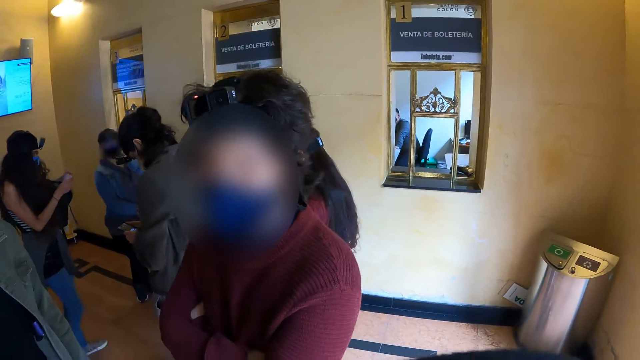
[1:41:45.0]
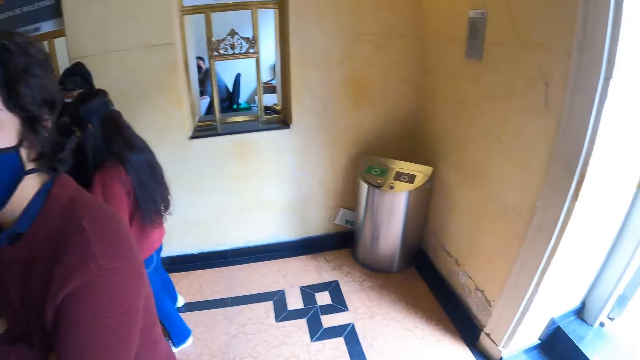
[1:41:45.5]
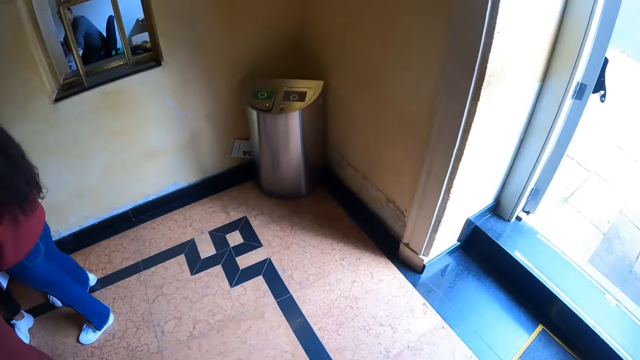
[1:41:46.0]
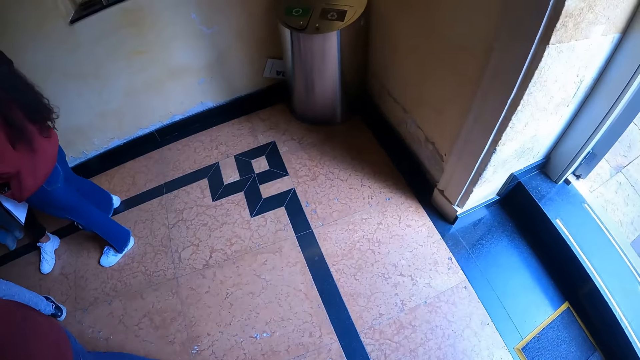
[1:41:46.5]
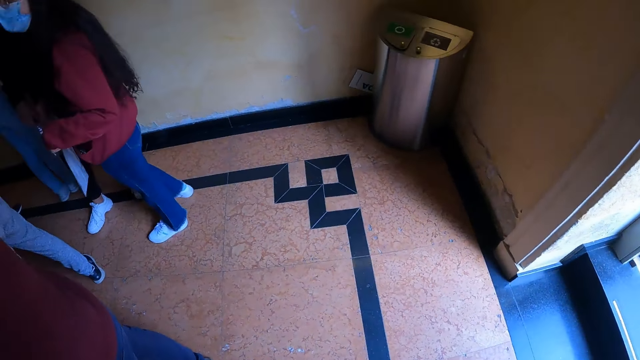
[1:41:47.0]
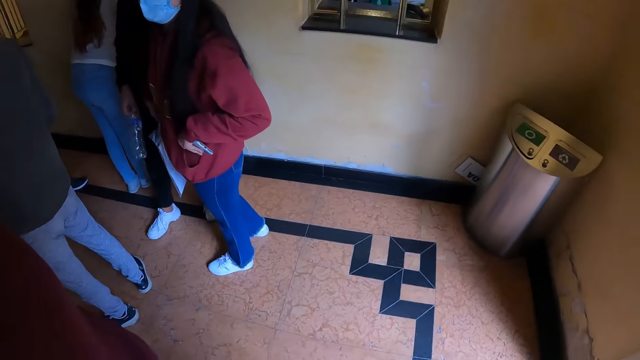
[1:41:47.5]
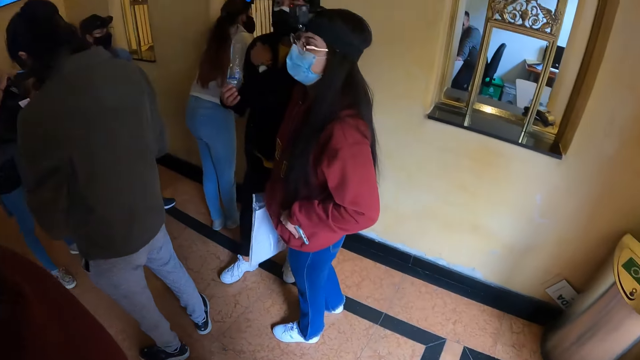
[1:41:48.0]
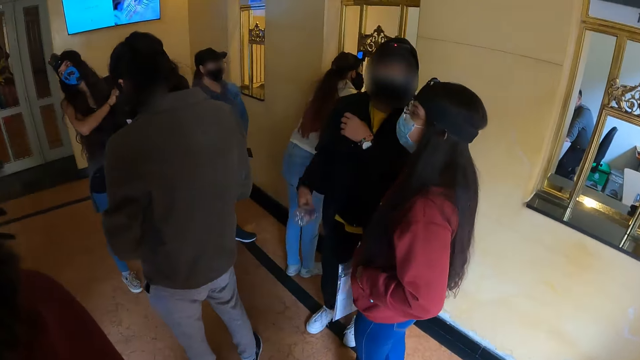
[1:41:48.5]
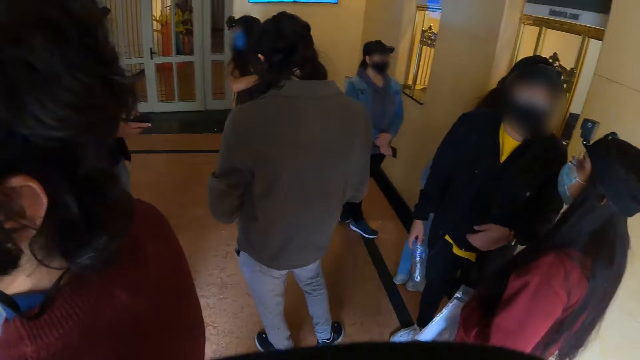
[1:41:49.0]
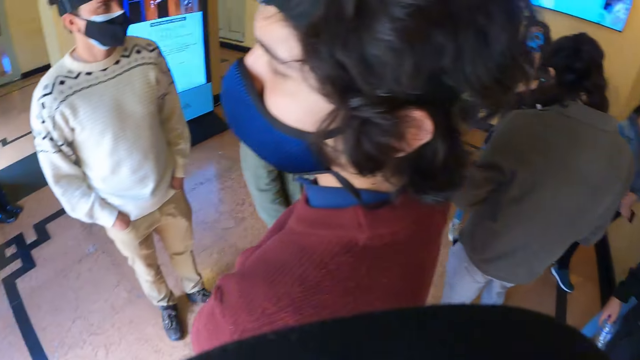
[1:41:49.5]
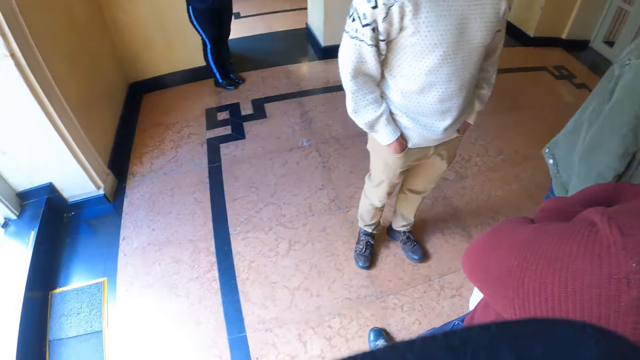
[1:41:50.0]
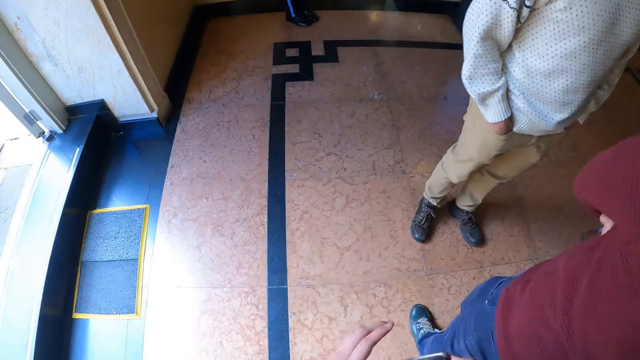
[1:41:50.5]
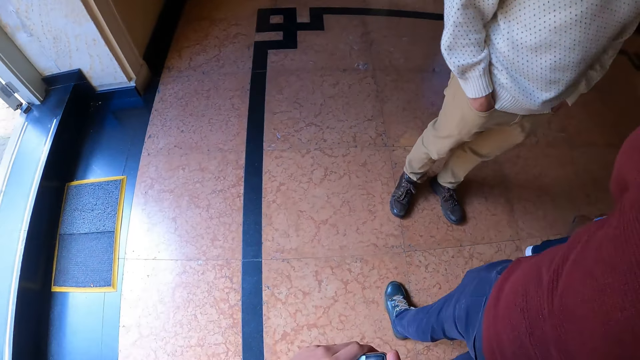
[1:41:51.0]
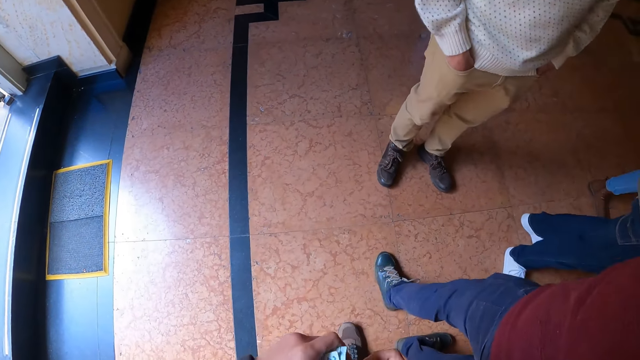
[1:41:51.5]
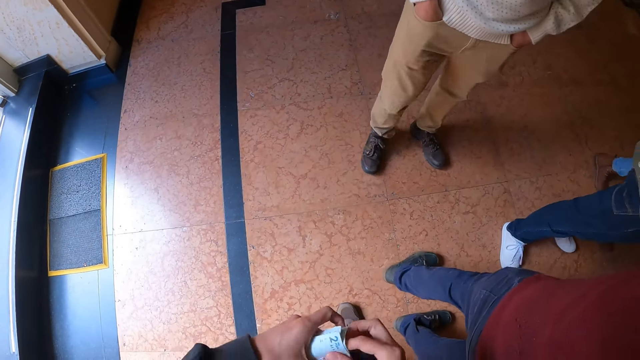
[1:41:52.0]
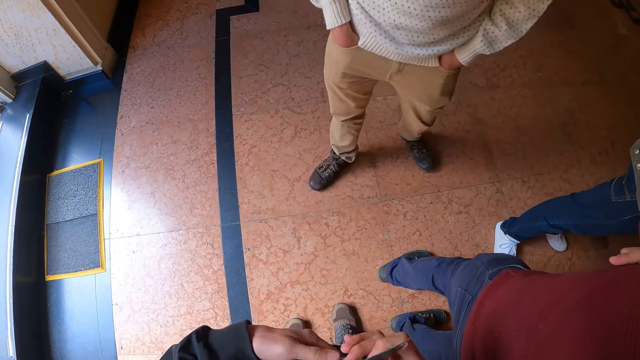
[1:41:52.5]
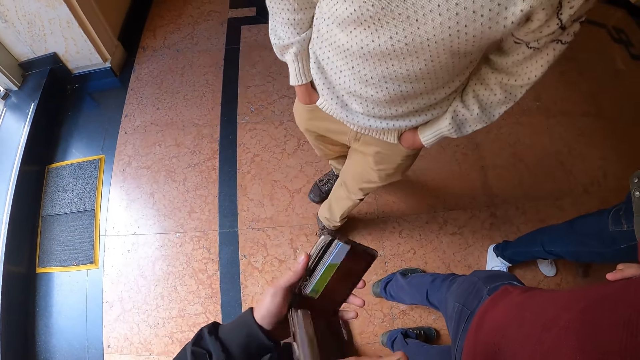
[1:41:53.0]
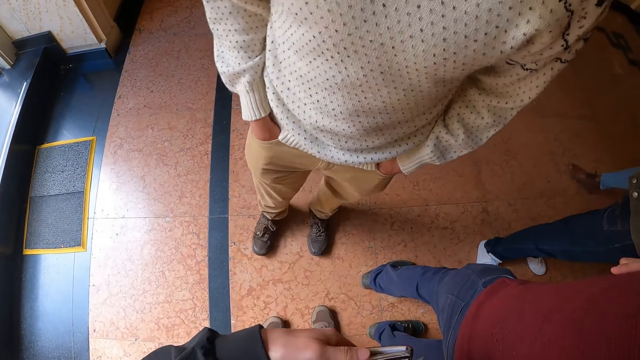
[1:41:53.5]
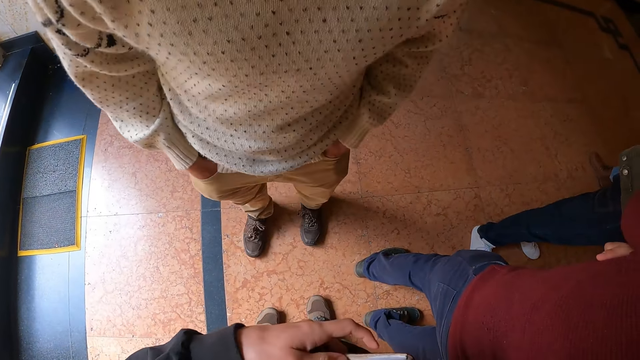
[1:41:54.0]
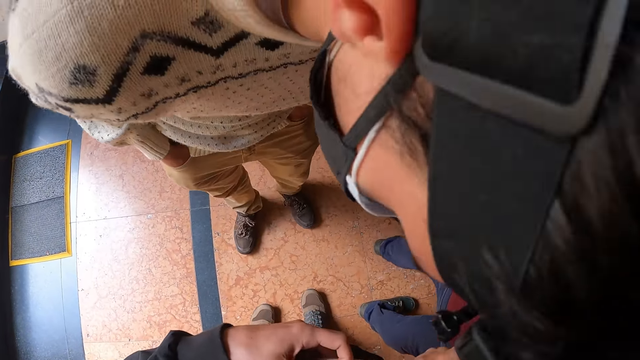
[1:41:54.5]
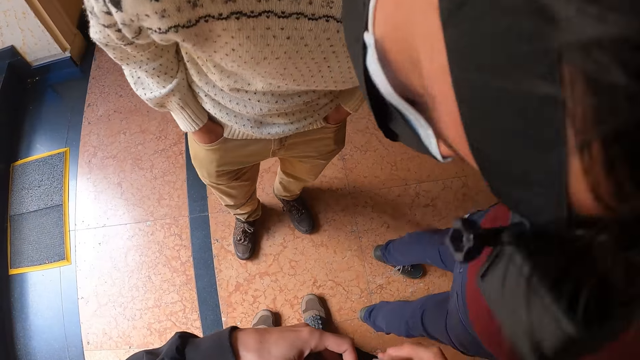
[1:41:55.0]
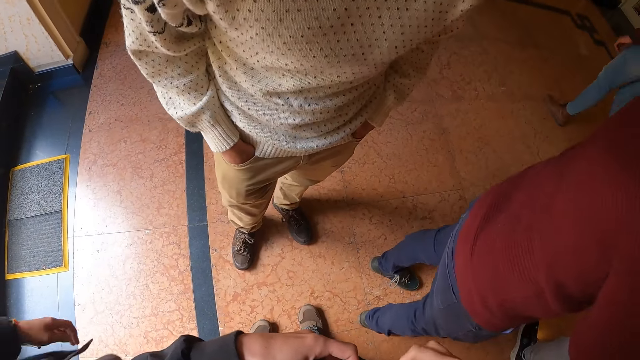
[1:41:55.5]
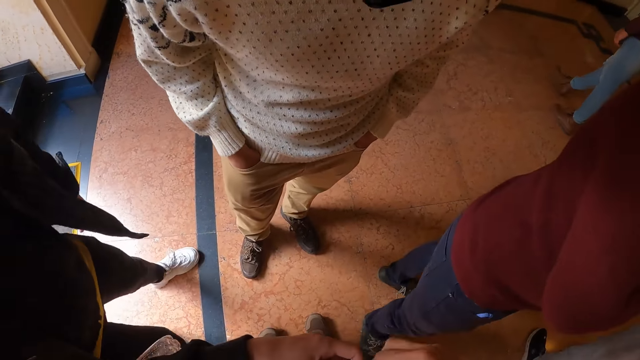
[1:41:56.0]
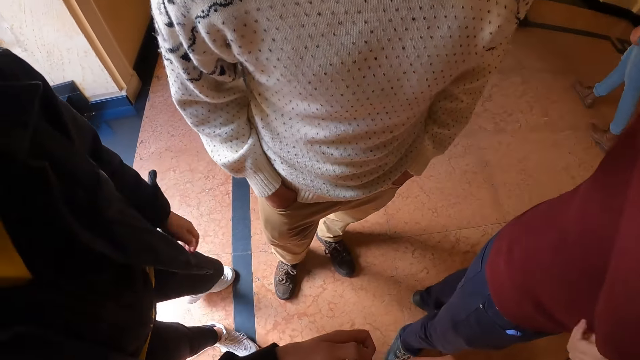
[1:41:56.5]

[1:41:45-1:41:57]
The camera wearer walks ahead. They look around. They count the money. They hold the money with both hands. They hold the wallet with both hands. They put the money in the wallet. They look at the floor.

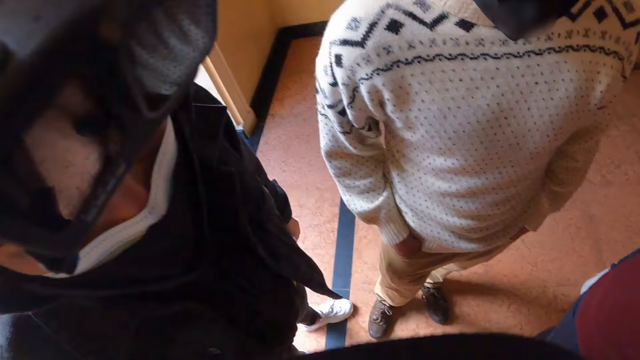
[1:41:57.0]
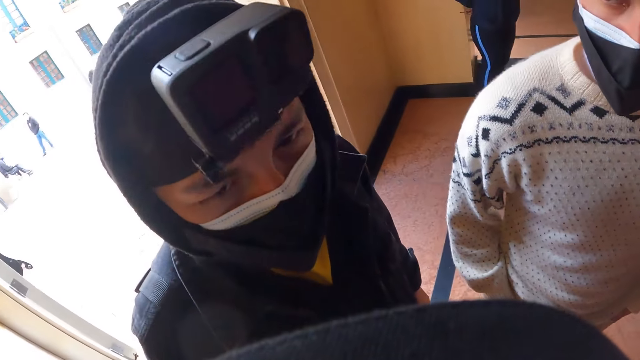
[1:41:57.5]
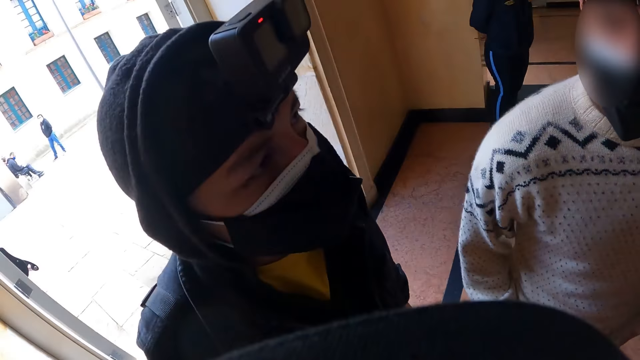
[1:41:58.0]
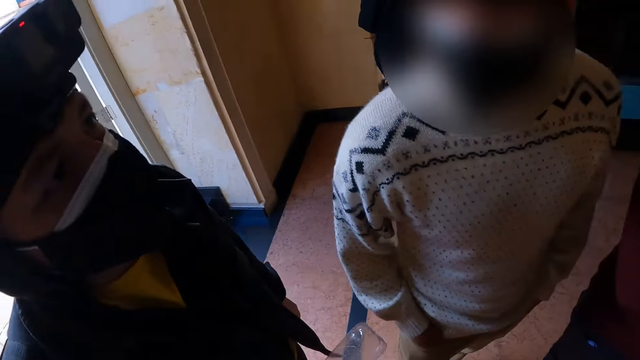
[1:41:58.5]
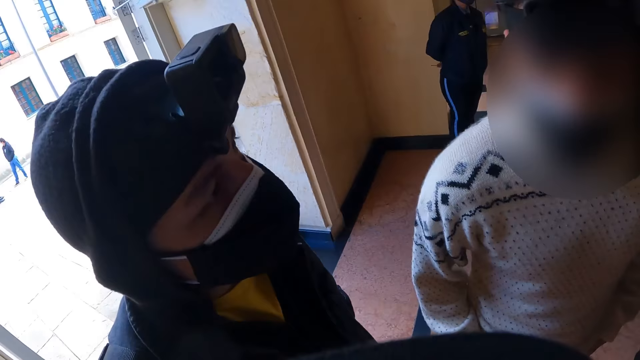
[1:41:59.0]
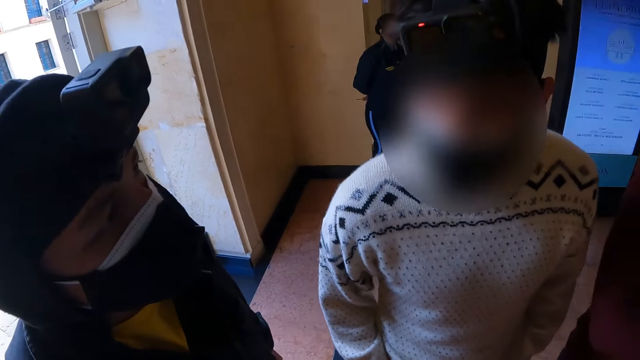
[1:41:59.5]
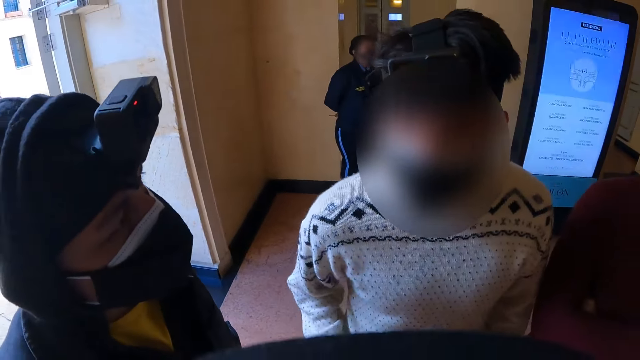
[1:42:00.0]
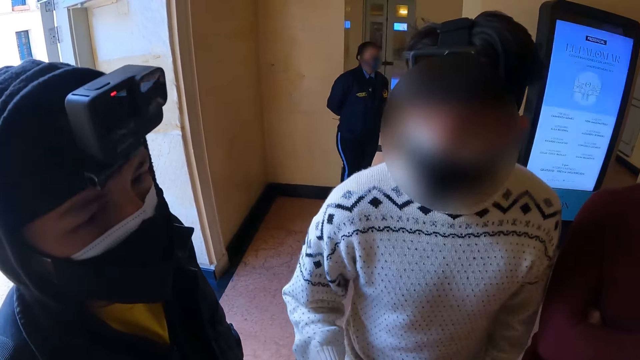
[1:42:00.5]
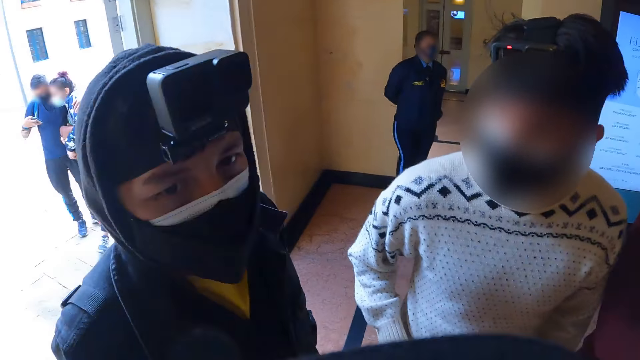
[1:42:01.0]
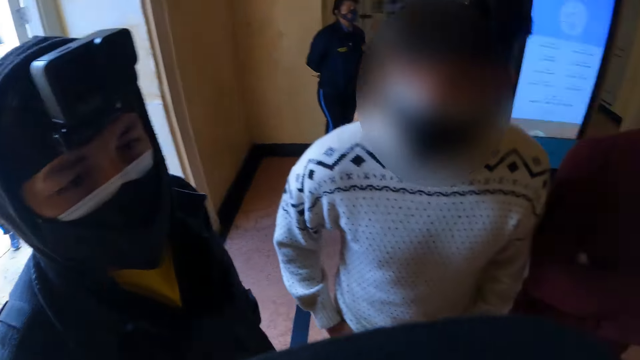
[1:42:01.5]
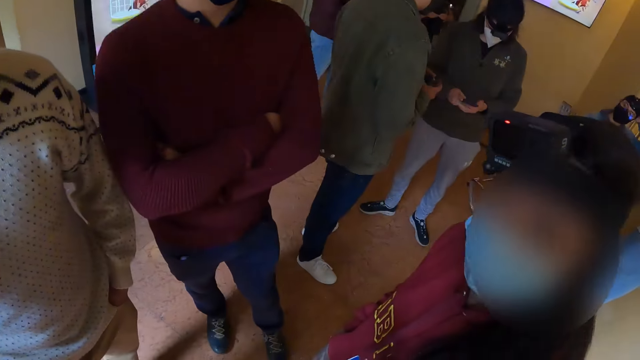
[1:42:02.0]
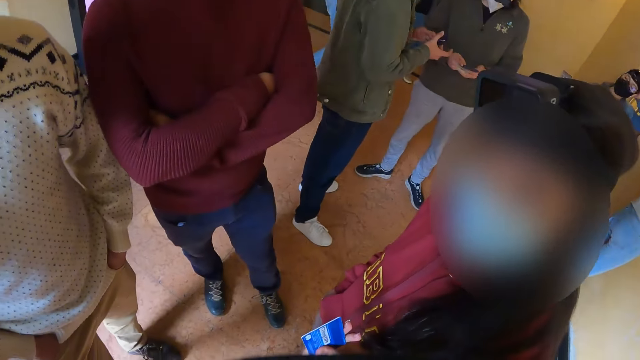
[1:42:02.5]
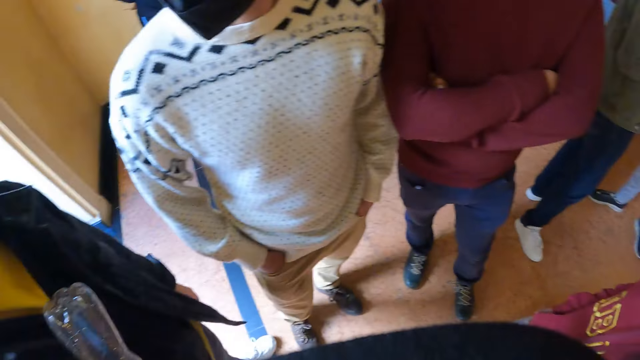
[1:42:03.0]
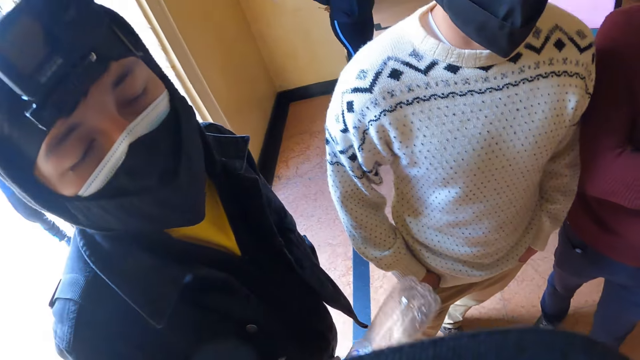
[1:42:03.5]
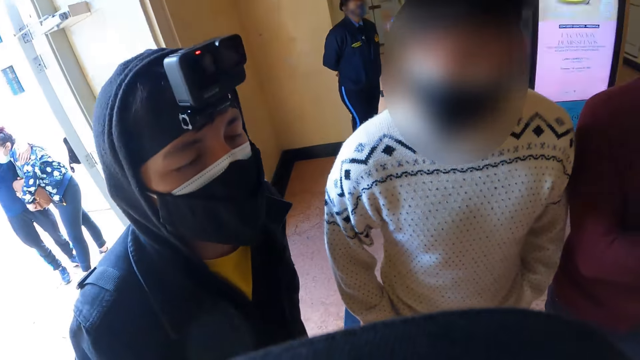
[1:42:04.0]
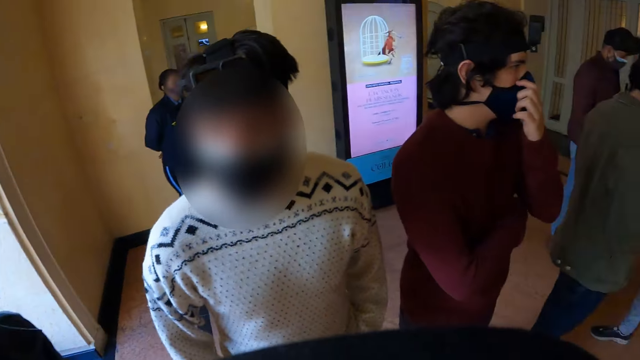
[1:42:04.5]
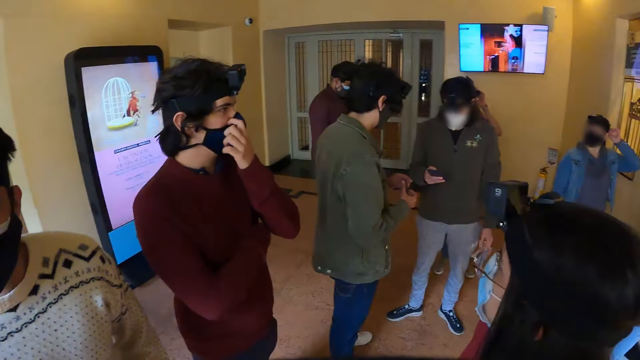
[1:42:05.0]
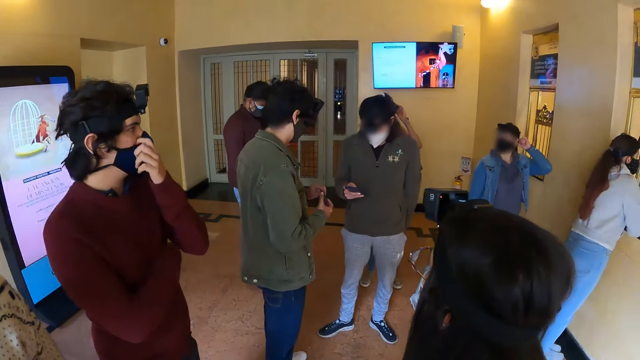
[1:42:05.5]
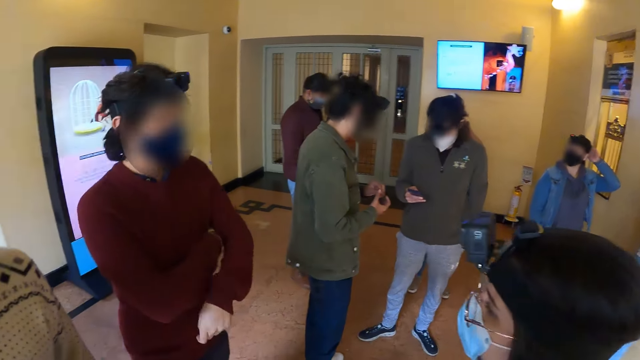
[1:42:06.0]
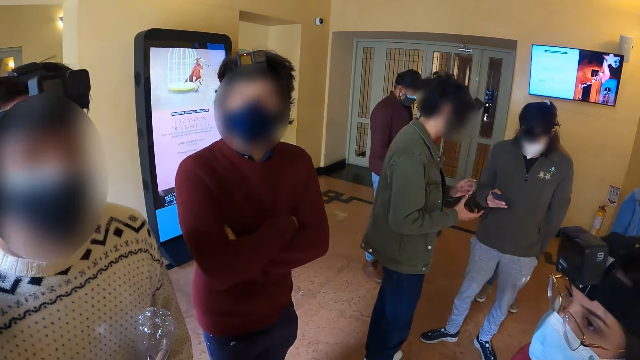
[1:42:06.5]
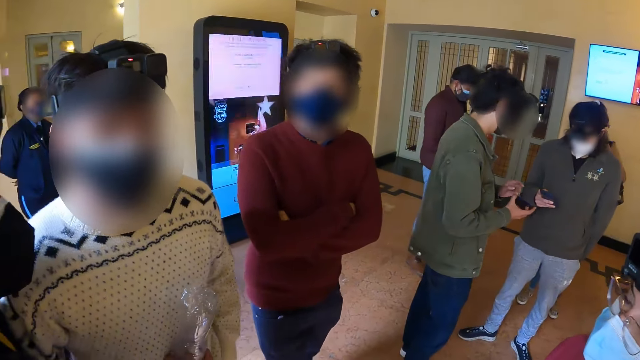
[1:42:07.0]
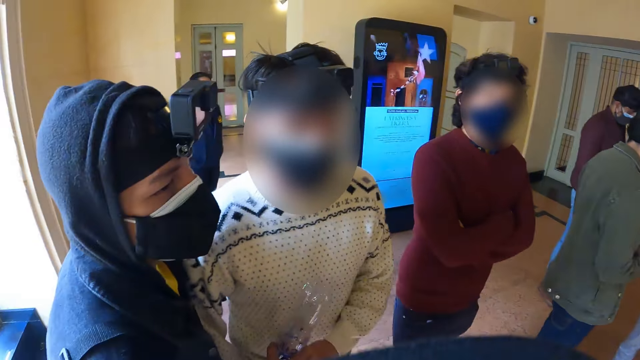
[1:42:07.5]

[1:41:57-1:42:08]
The camera wearer looks around. They look around again.
